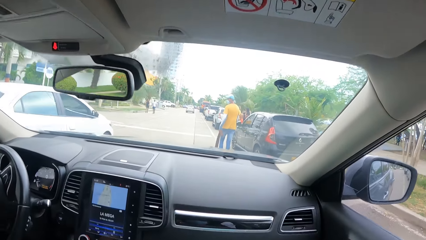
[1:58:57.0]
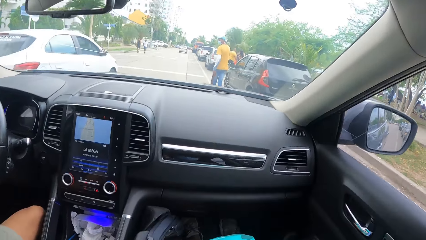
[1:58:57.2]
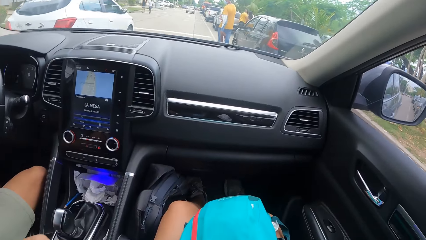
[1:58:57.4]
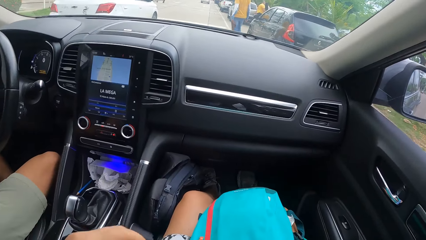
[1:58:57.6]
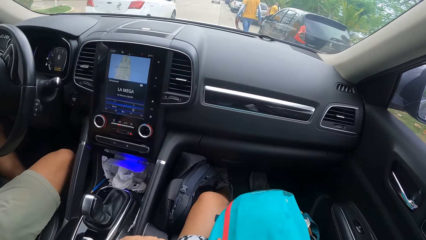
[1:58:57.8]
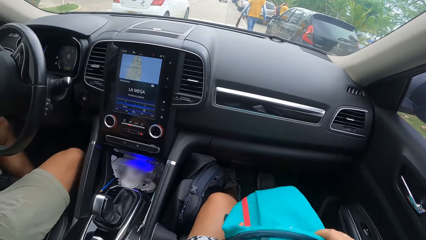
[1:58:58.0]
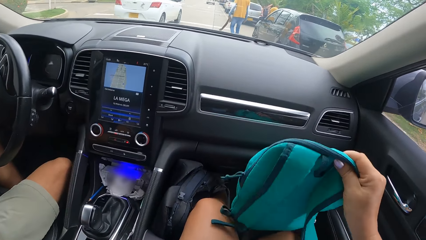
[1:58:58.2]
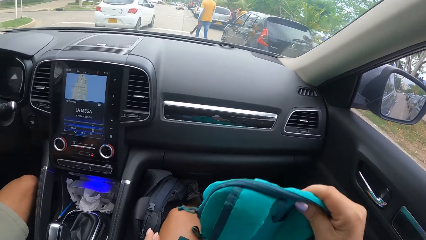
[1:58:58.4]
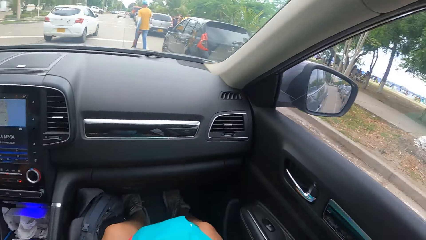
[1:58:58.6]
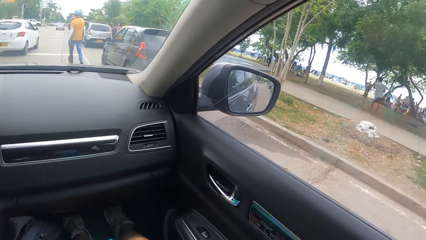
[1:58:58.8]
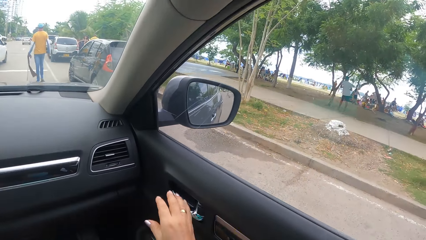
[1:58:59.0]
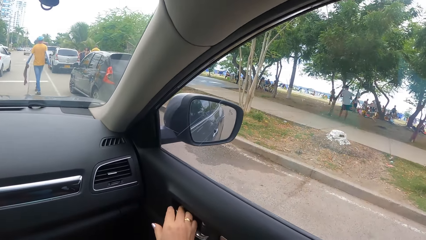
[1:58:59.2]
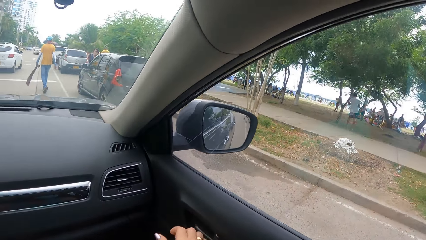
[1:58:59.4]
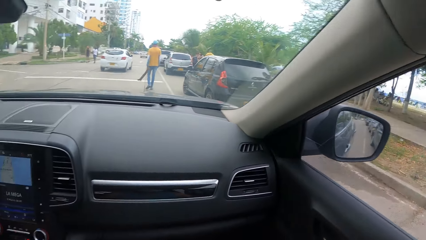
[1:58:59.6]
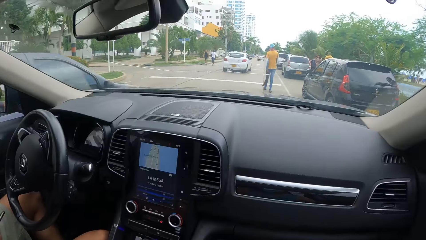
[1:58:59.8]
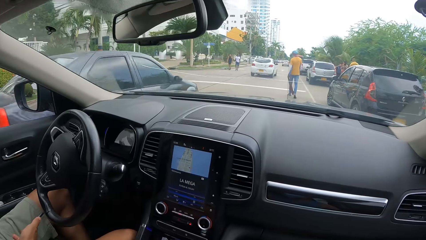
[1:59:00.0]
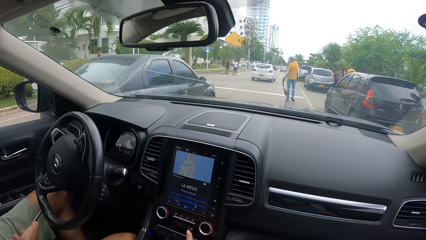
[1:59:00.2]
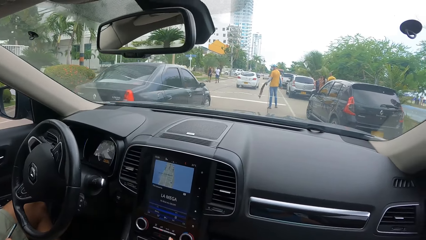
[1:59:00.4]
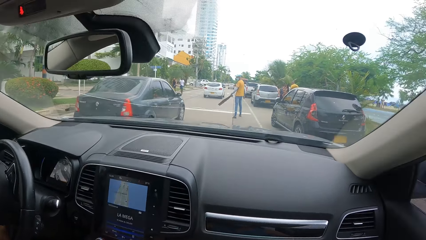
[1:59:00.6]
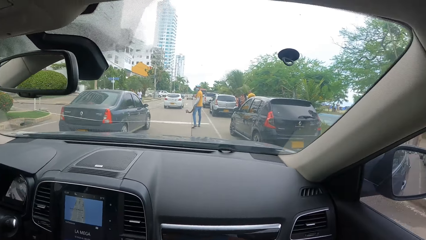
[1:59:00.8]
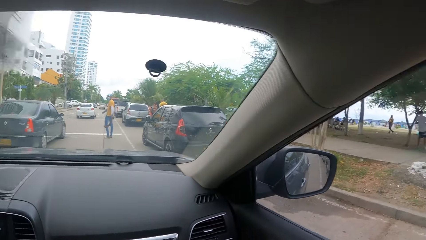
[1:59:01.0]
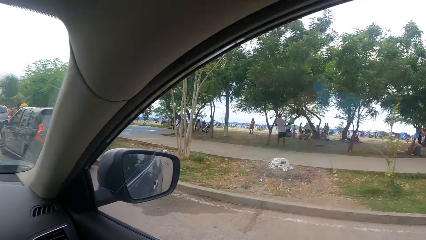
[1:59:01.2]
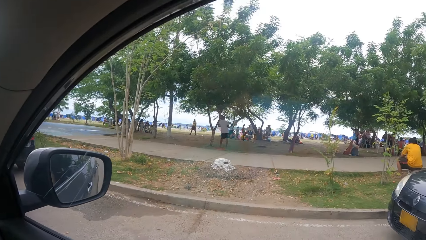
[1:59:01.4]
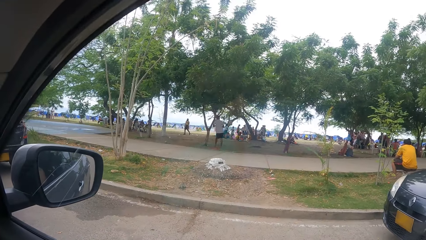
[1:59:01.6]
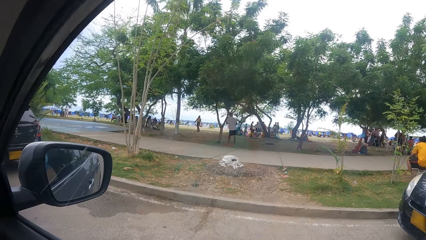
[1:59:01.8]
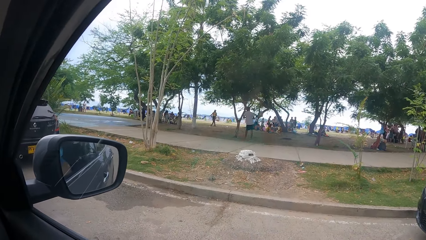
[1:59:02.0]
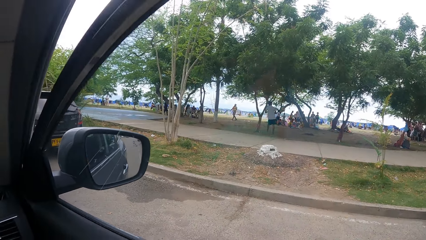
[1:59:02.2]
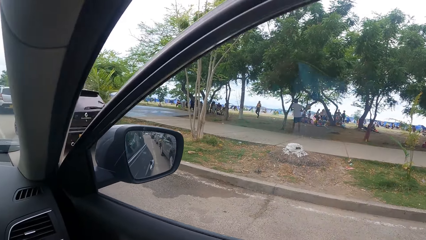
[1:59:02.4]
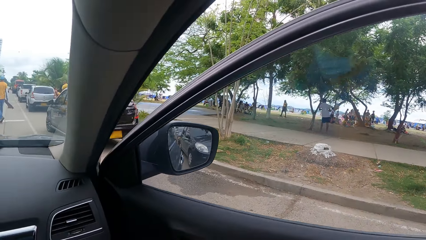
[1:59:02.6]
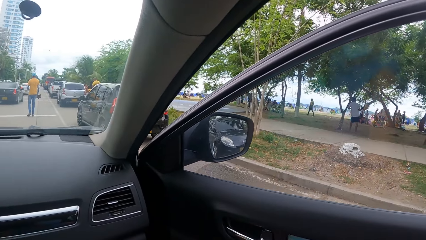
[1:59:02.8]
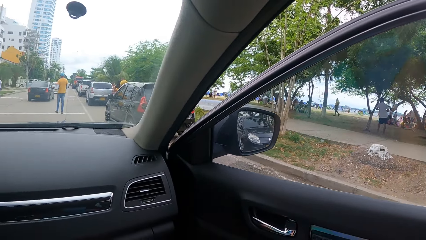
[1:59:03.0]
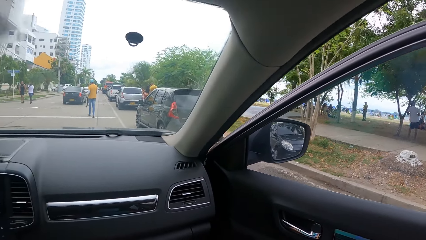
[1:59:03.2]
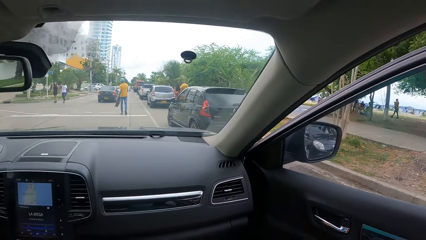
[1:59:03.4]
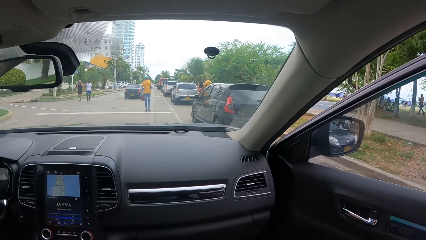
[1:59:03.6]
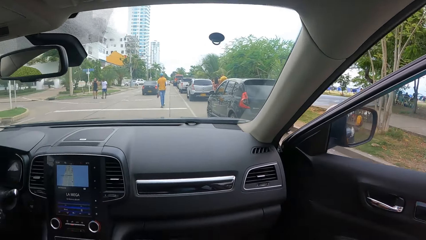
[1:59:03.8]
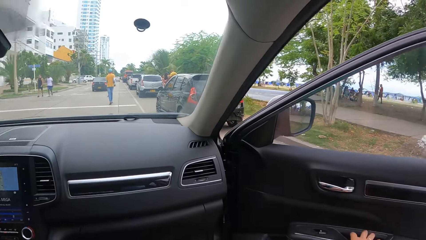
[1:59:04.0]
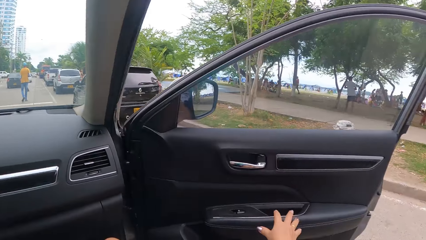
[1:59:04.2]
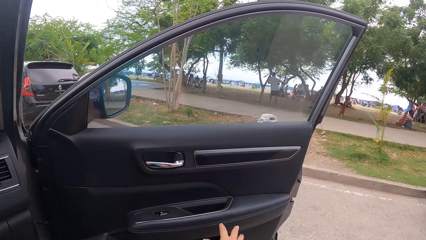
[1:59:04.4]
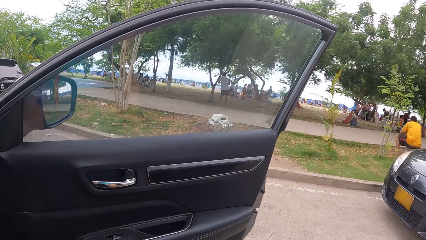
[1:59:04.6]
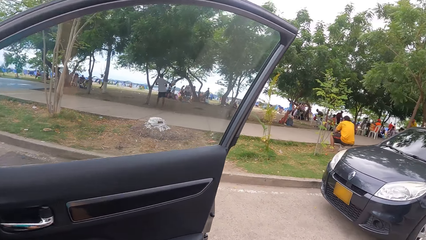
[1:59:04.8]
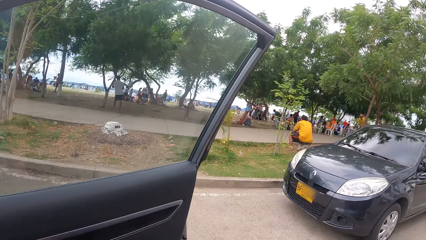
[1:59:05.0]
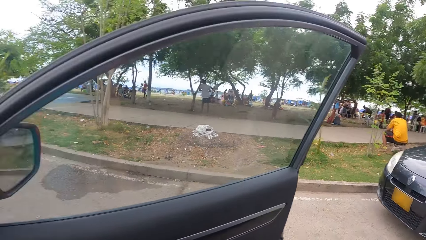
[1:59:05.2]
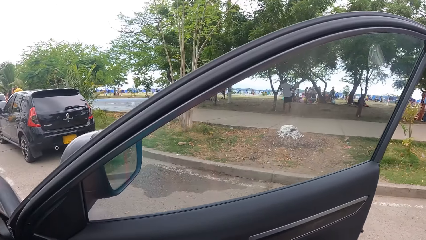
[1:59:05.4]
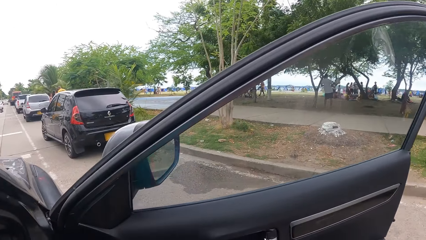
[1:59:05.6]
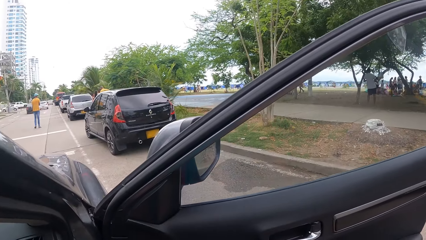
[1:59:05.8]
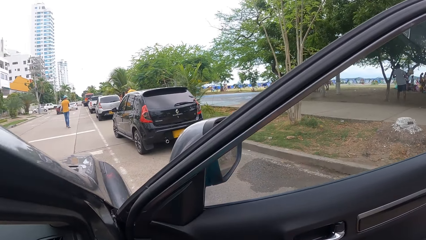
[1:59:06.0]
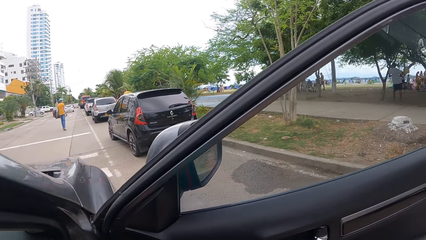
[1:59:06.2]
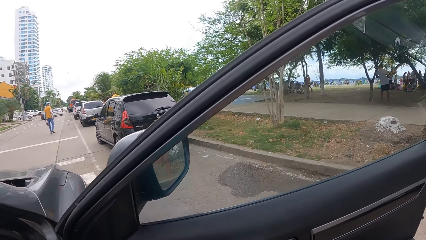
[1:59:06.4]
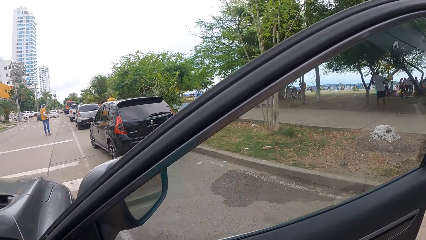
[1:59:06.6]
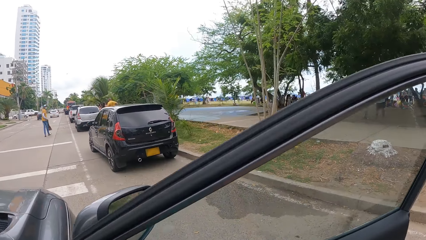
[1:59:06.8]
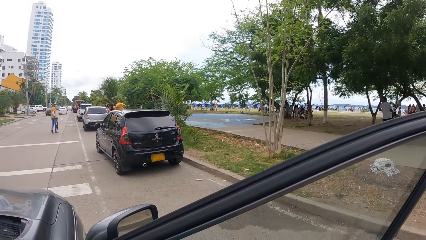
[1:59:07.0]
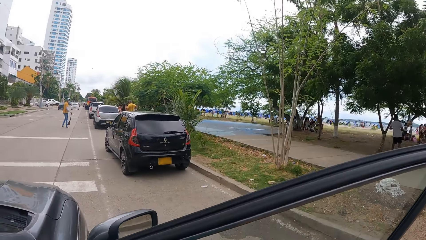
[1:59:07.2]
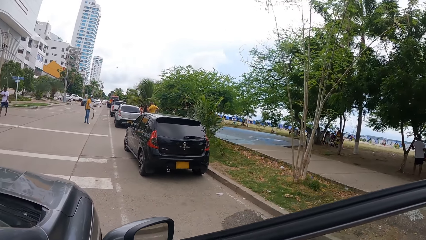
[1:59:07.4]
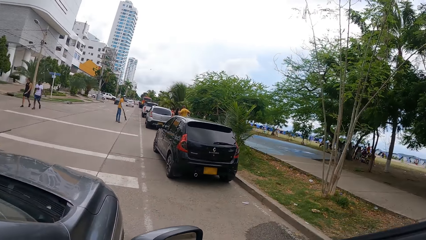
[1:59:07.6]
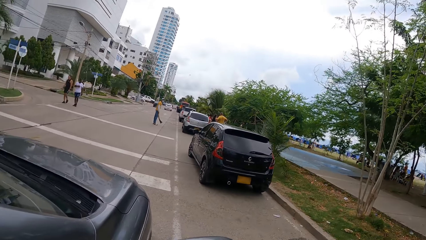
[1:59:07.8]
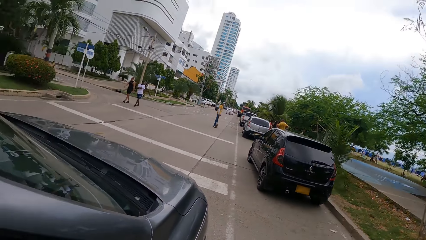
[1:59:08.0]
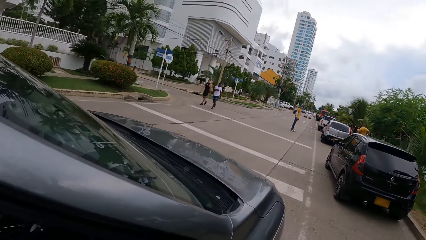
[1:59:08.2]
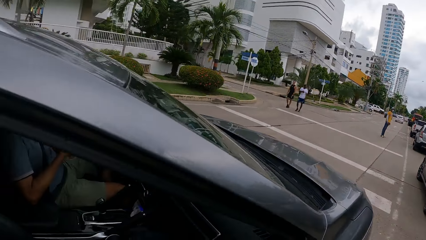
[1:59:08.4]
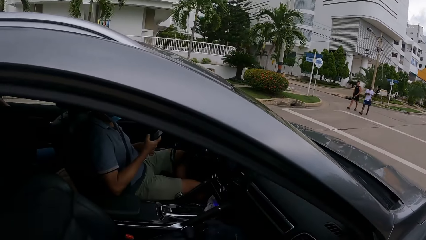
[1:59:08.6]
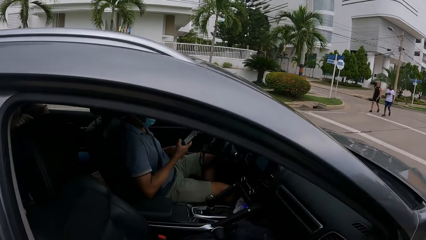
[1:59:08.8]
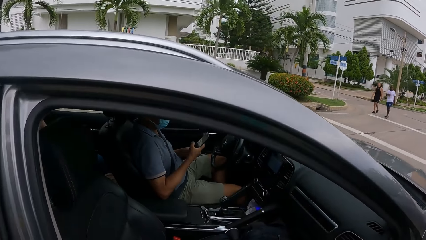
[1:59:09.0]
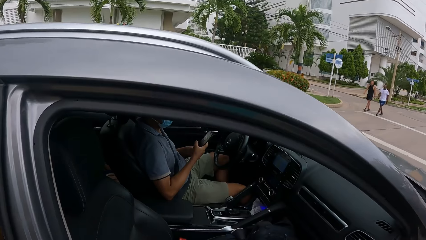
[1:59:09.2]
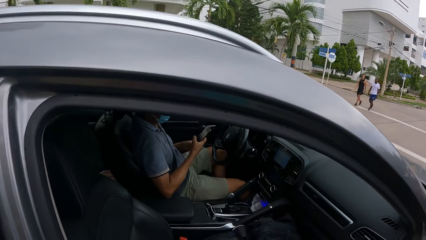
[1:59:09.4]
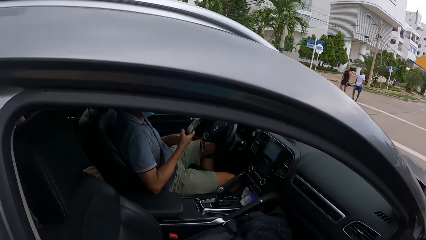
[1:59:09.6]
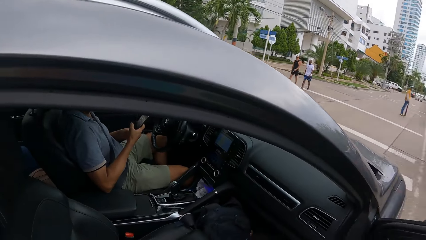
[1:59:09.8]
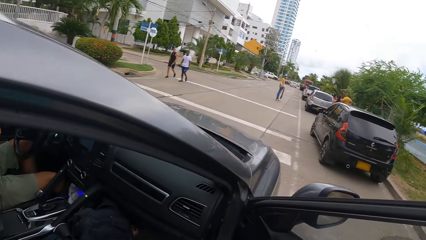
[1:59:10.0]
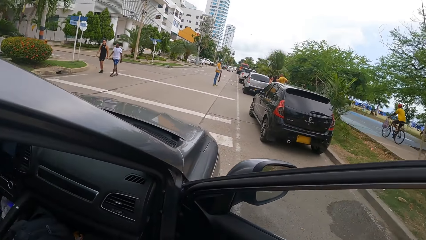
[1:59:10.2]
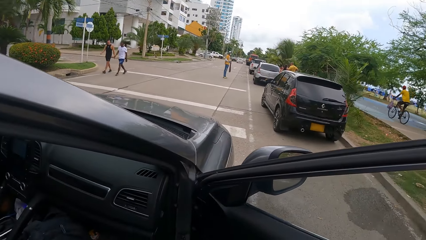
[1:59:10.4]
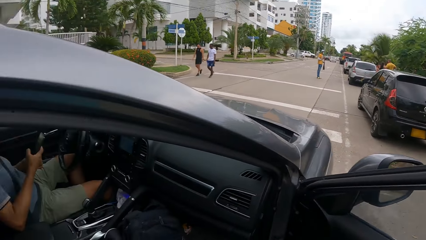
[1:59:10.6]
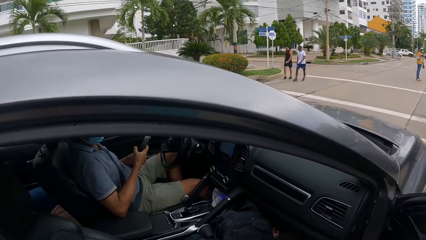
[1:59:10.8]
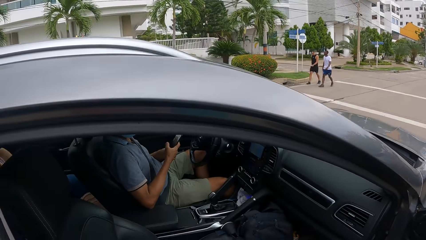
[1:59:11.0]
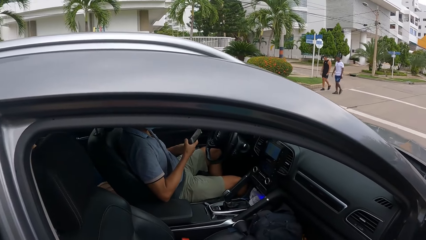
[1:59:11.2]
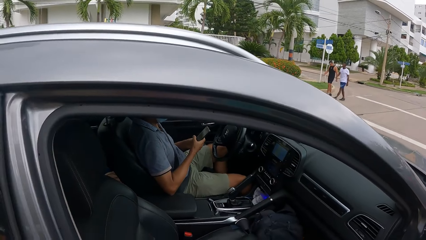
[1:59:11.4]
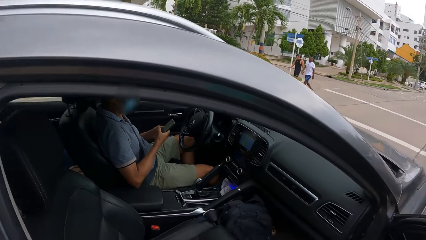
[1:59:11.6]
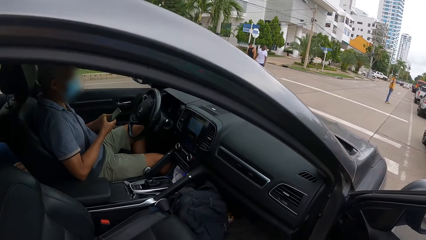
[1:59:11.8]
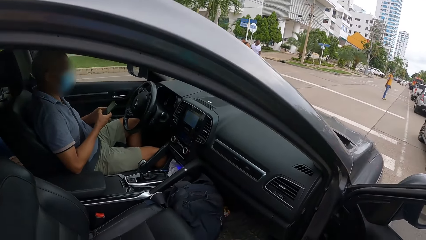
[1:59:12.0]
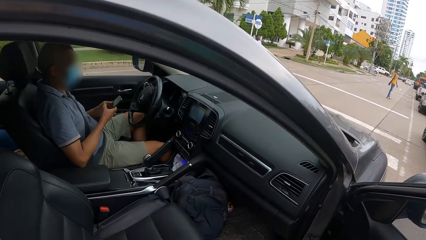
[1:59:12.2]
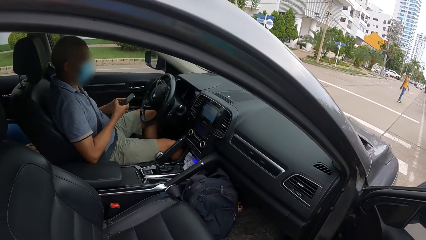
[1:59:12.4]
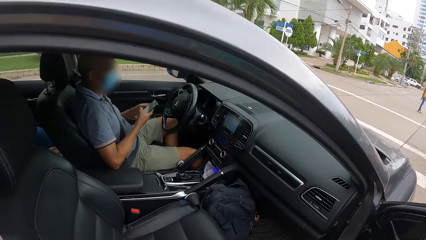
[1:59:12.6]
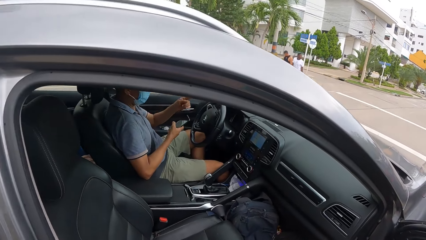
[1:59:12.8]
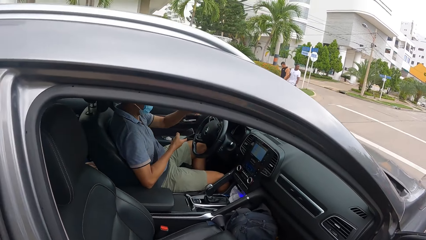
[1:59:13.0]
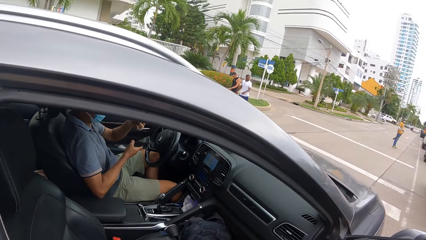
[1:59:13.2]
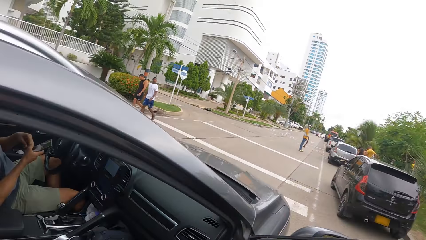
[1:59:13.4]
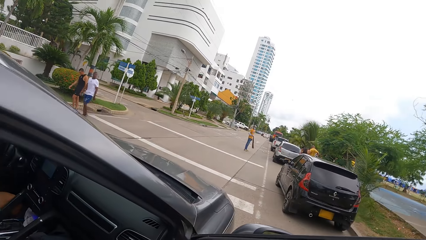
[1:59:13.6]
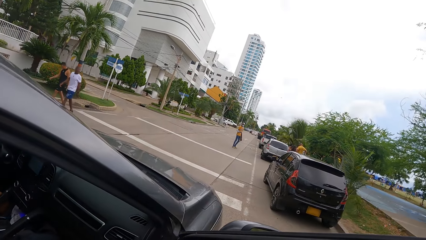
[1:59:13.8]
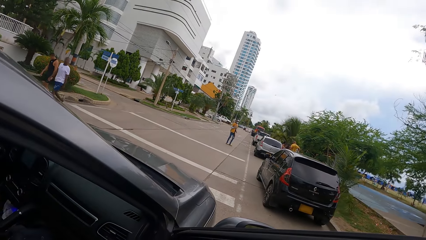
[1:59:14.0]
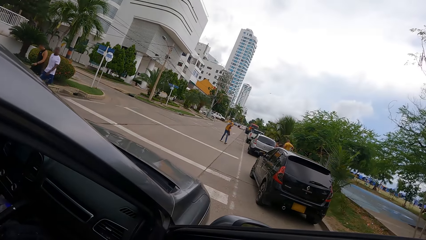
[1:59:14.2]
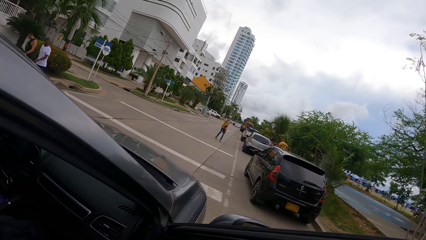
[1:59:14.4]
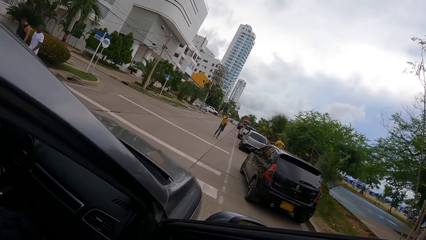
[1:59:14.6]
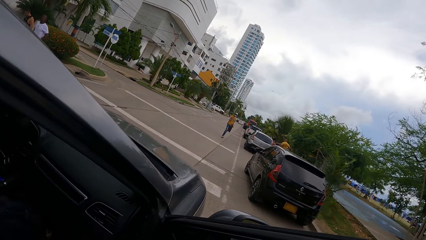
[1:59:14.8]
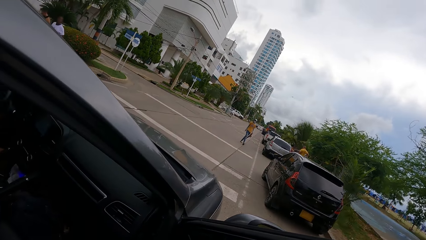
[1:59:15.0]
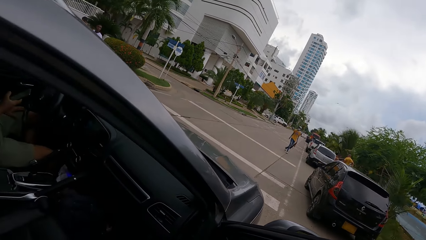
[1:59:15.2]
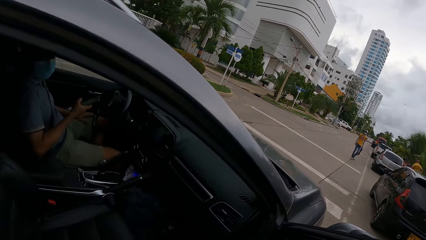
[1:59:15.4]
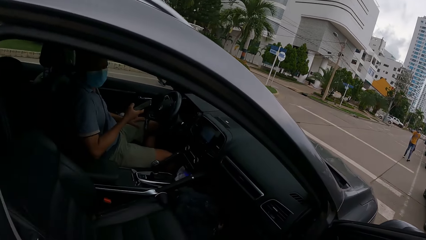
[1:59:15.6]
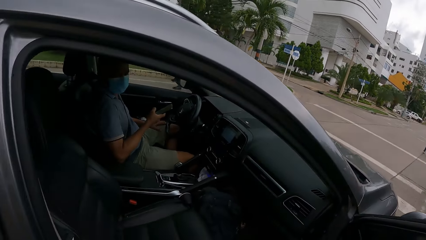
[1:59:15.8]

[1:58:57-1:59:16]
The camera wearer lifts the bag off his legs. He pulls the car lock. He looks around the car. He looks through the window. He opens the car door. A man operates a phone with his hand. The man pulls his hand off the phone.
